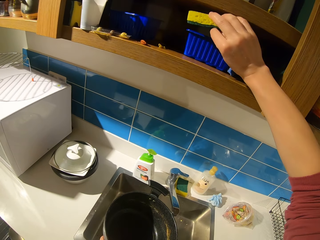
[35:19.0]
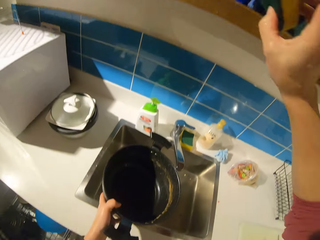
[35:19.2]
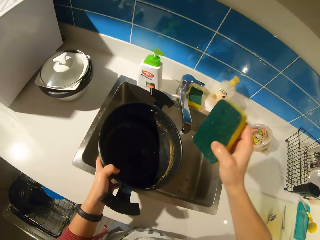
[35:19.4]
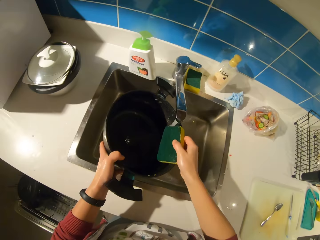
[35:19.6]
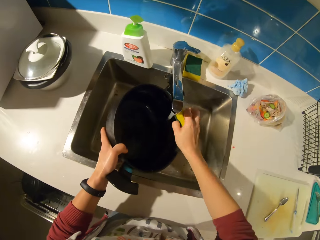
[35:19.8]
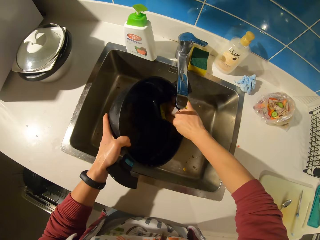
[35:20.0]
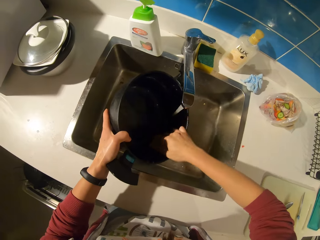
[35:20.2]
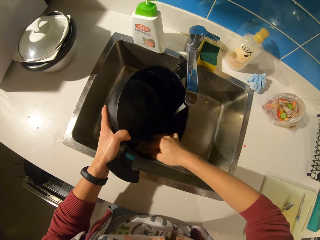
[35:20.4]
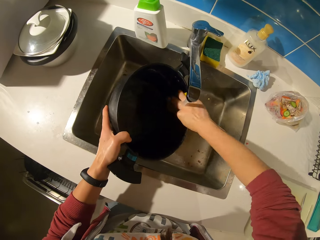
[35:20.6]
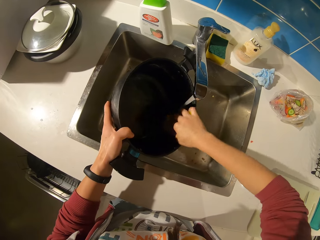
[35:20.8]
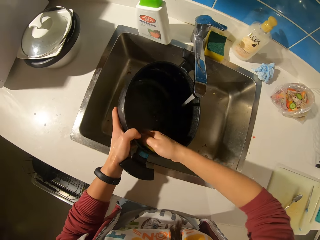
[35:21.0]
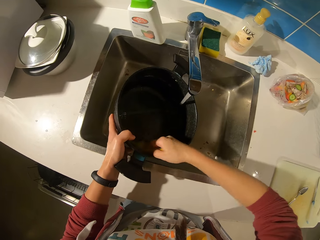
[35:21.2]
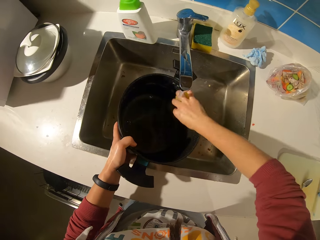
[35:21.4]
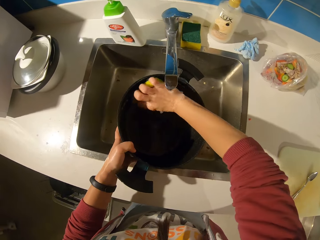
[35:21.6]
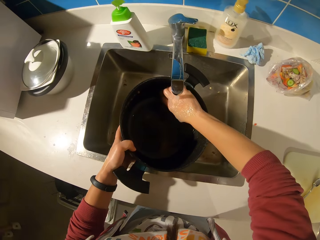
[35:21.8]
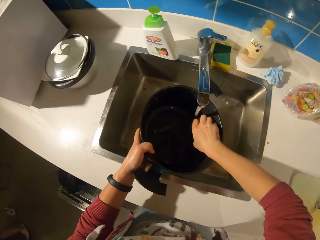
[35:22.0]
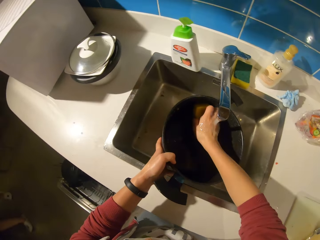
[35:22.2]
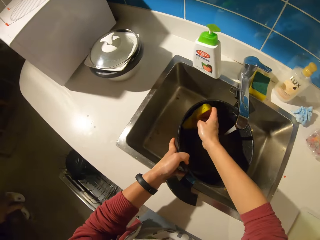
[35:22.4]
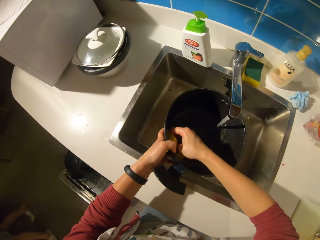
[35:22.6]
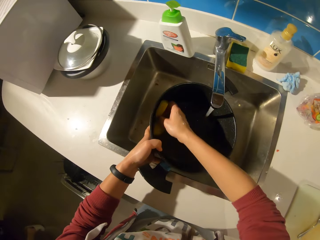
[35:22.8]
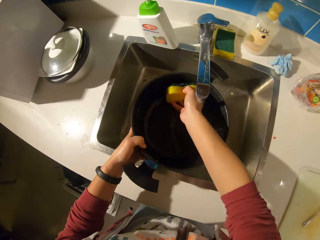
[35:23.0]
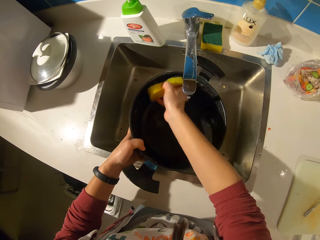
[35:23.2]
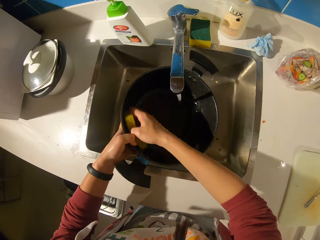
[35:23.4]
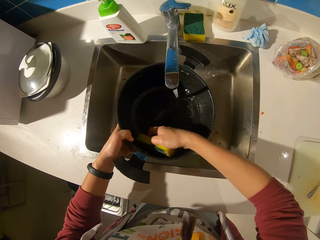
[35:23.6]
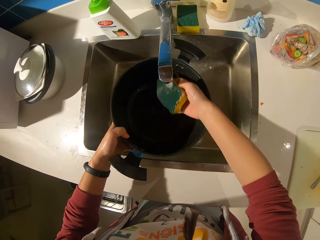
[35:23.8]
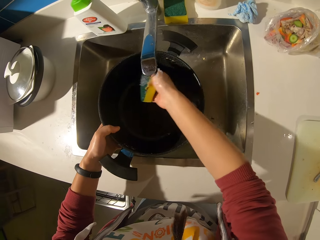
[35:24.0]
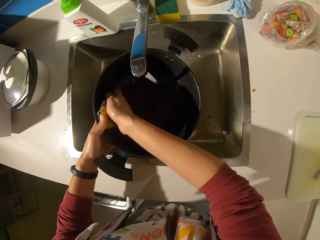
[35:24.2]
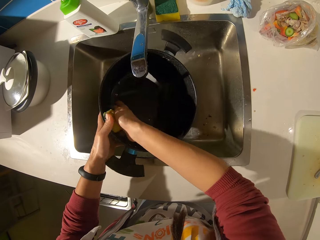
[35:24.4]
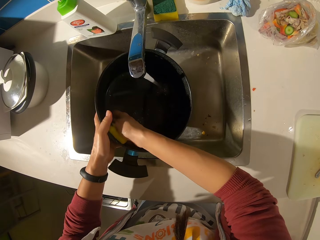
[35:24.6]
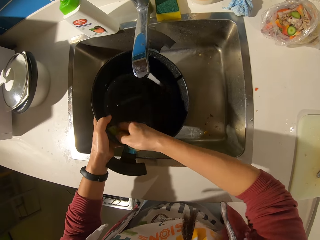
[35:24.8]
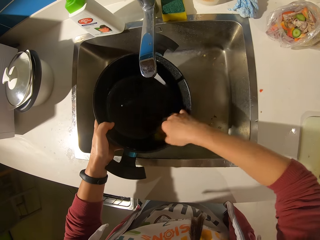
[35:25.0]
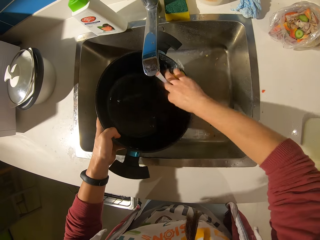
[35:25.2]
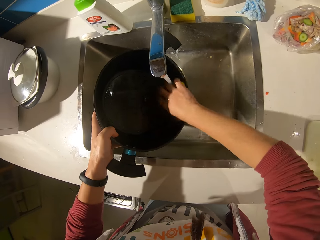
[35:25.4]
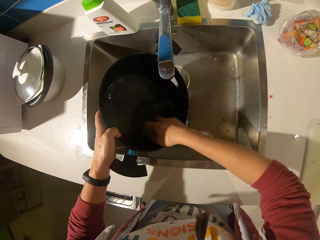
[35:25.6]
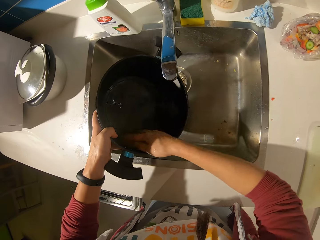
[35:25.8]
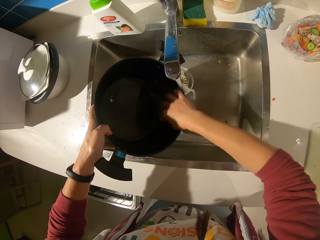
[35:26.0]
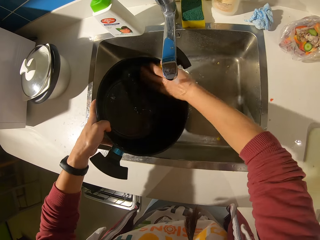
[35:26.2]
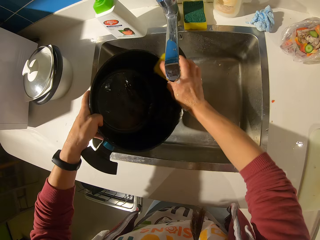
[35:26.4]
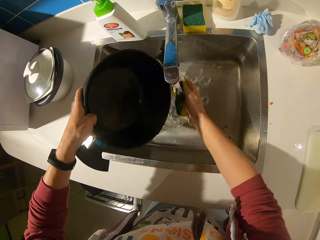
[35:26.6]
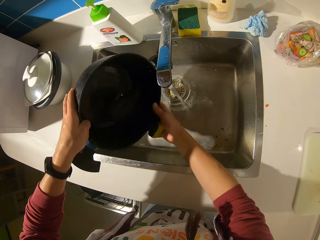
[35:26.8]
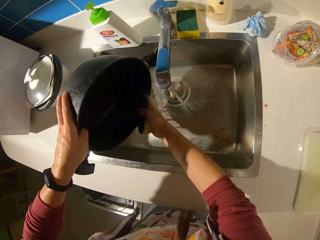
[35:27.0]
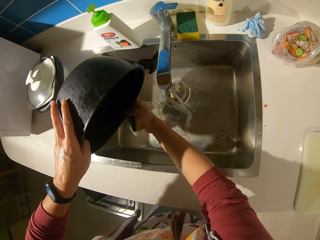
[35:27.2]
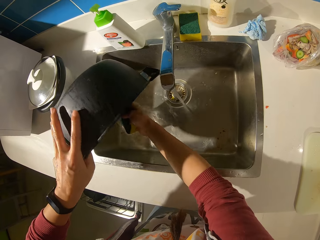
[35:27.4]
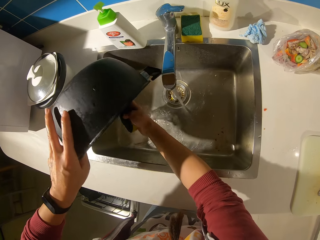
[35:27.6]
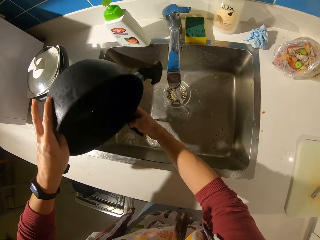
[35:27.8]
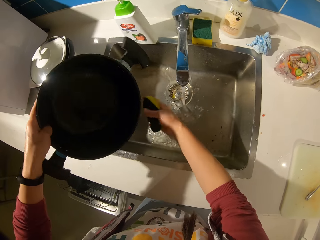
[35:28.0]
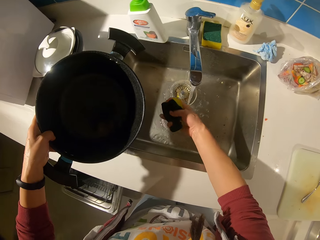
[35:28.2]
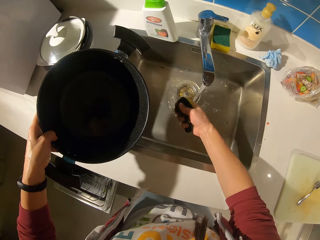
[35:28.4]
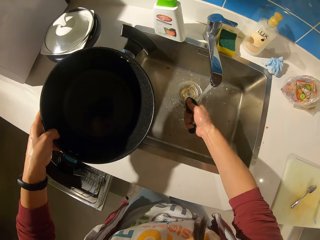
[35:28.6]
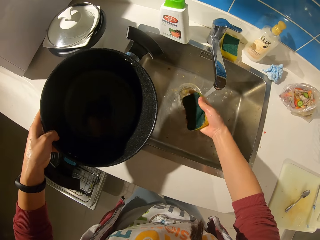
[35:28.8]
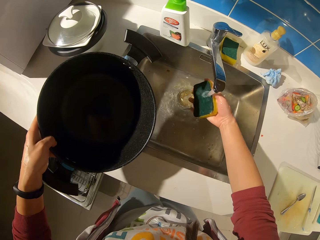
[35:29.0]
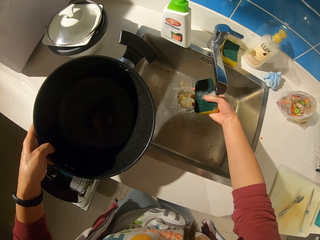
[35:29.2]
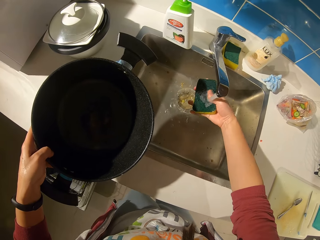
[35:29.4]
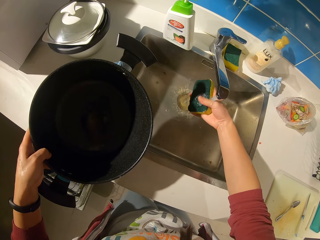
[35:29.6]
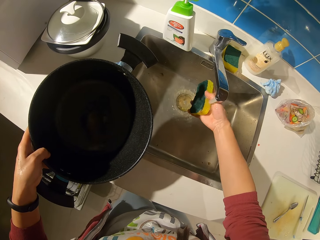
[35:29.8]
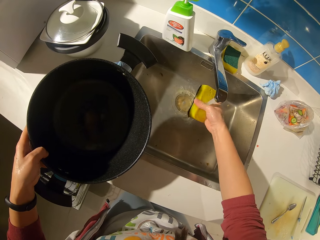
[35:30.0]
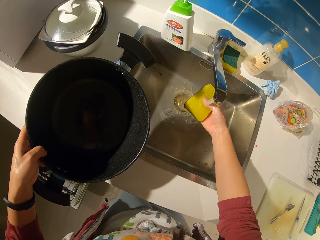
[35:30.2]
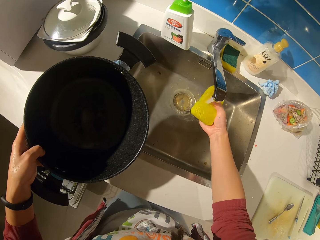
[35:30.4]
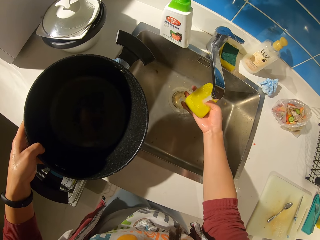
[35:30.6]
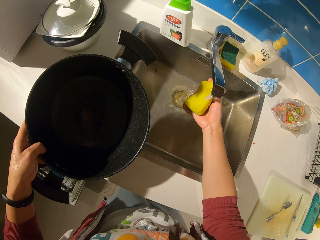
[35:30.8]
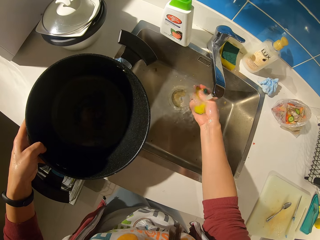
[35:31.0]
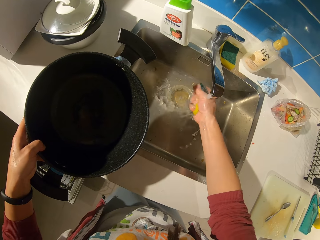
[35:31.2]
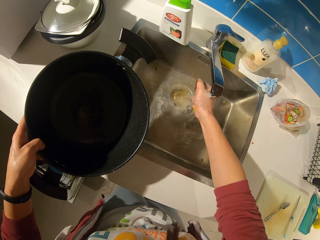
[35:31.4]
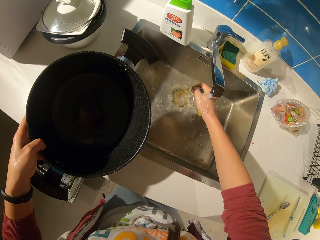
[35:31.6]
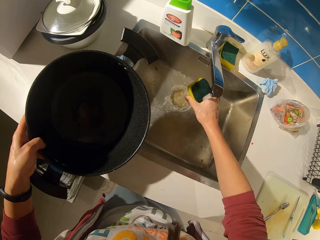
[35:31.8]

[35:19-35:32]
The camera wearer picks out an abrasive scrub or dish washing sponge from the shelf. They wash the pot with the abrasive scrub. A person walks. The camera wearer pours water from the pot. They rinse the abrasive scrub with water.

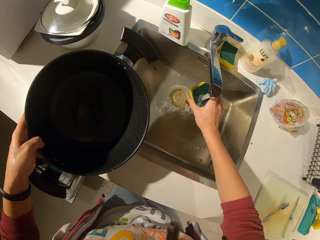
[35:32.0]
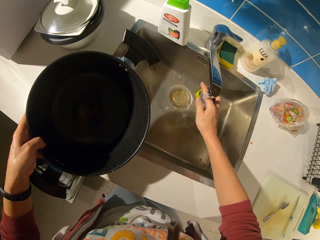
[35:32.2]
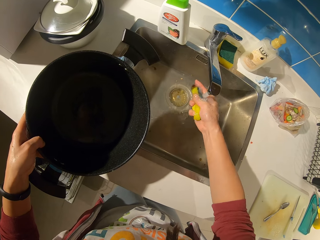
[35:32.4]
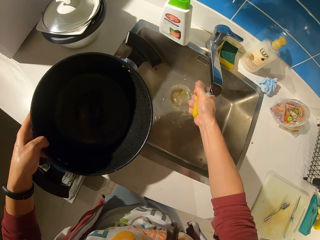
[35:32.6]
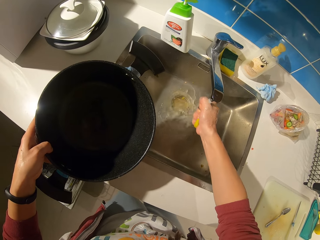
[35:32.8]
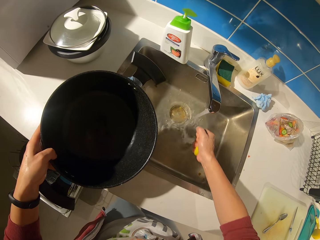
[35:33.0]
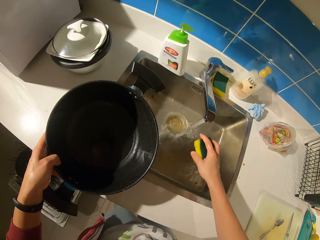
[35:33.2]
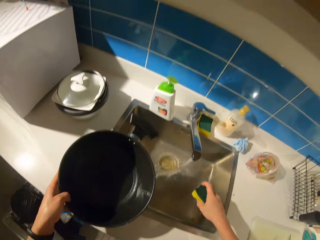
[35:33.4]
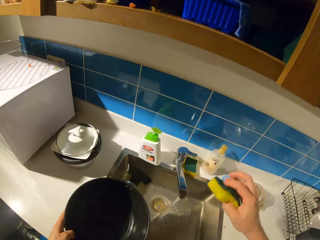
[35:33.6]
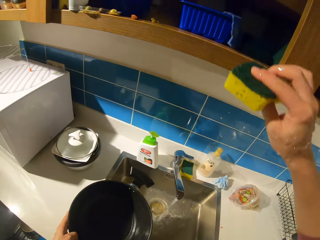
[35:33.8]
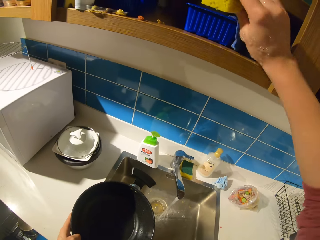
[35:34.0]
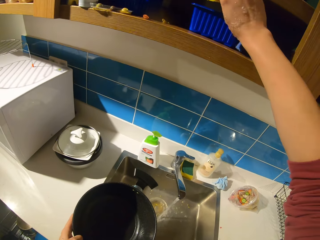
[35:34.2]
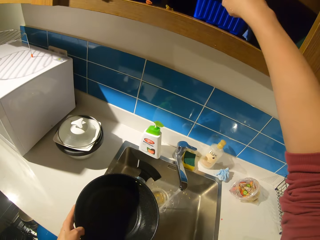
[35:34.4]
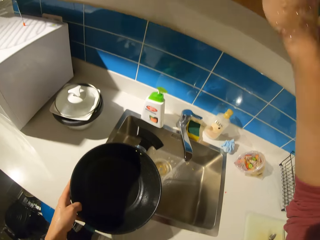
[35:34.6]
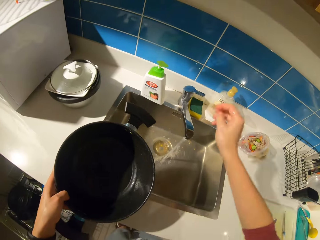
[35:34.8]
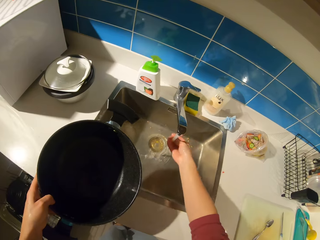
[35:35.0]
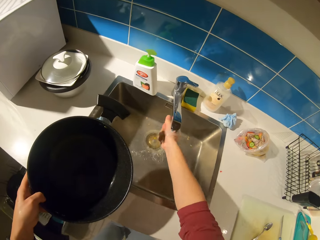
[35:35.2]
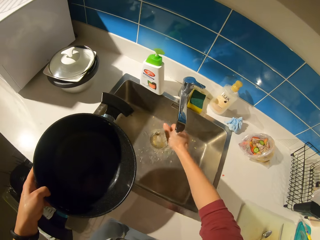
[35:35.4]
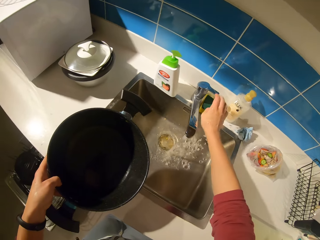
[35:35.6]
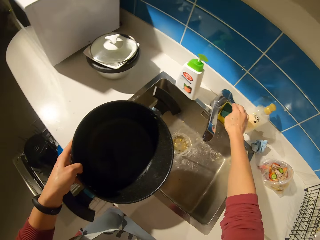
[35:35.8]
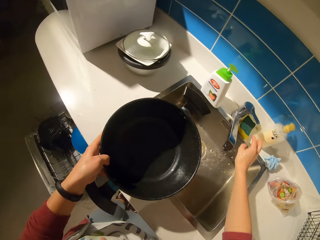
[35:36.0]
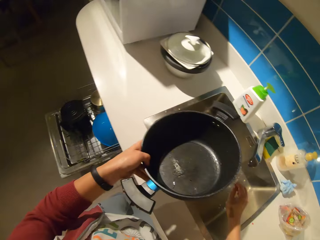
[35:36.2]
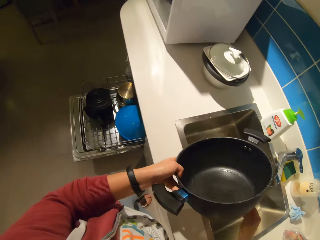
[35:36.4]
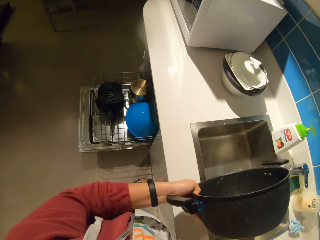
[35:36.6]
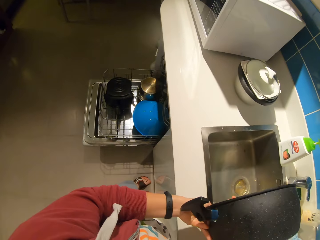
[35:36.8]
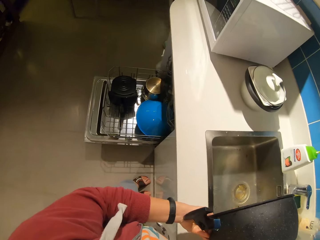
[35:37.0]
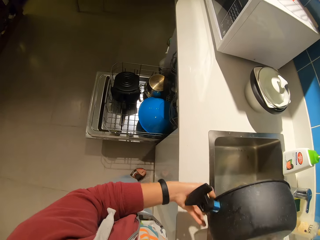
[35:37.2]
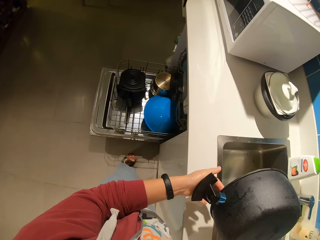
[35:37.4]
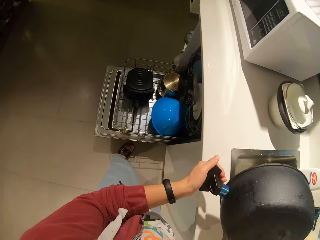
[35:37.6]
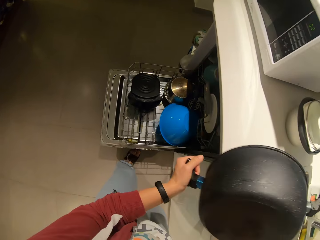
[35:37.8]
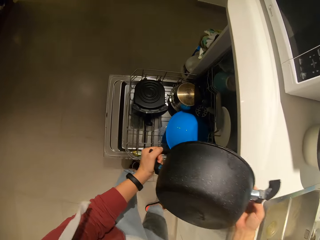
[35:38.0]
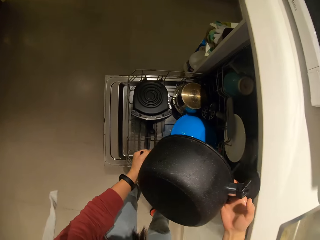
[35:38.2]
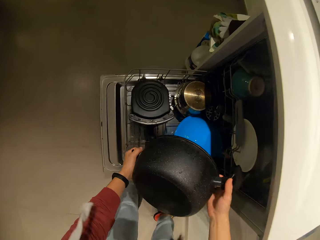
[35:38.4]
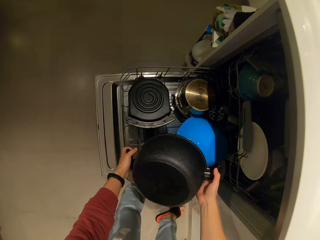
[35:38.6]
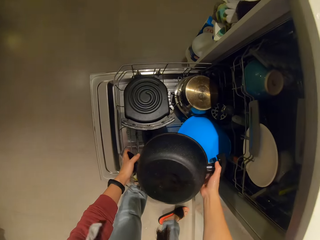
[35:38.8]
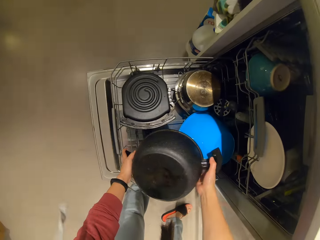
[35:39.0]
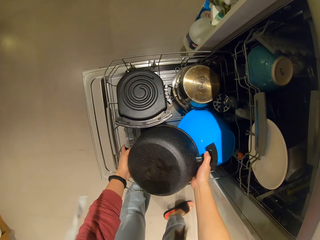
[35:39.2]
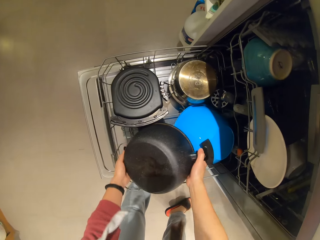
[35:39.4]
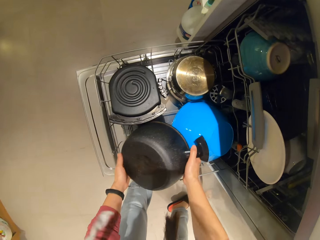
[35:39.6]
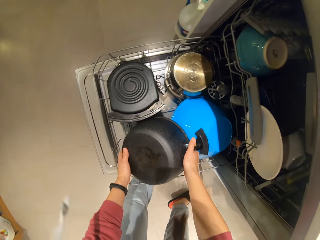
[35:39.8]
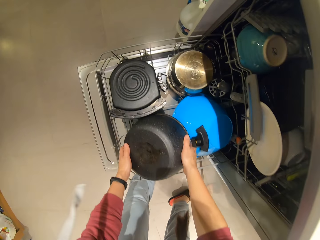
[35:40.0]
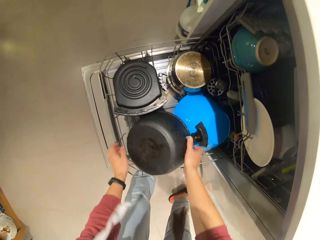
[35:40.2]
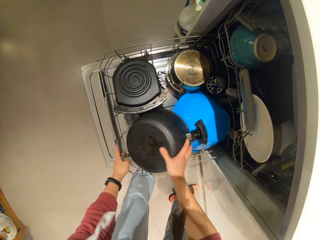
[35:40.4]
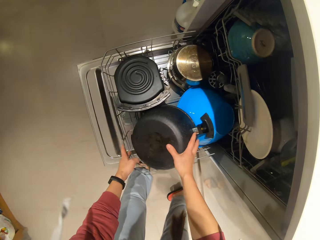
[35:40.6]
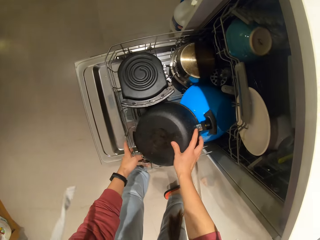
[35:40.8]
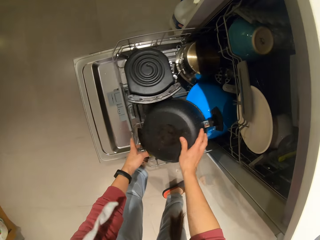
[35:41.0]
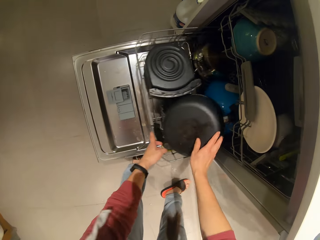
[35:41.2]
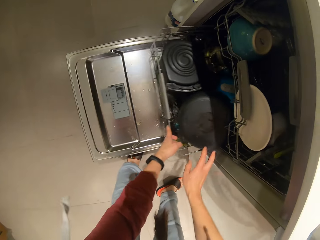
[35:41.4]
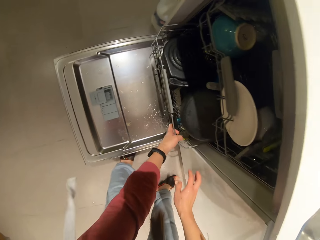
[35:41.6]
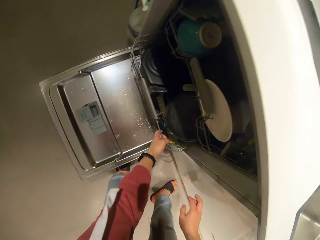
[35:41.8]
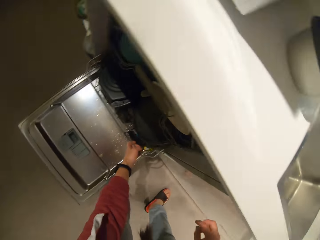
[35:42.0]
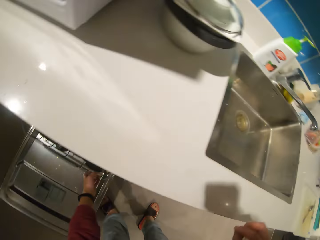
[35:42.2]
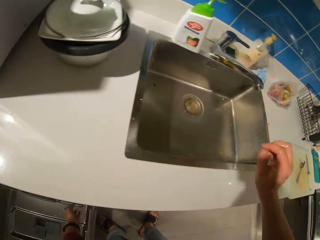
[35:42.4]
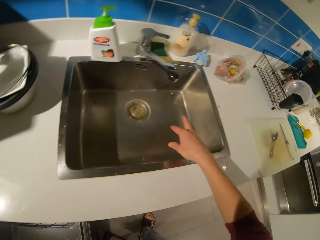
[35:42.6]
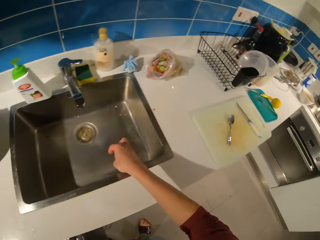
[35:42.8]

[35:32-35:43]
The camera wearer squeezes the dish washing sponge. He returns the abrasive scrub to the shelf. He rinses his hands with water. He closes the tap of water. He pours water from the cooking pot. He places the pot in the cabinet tray. He closes the tray. He pulls the dish washer rack.
